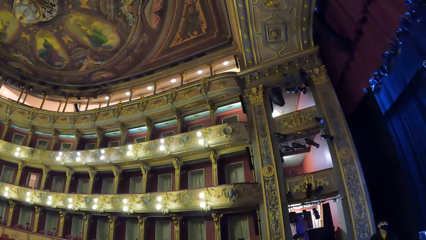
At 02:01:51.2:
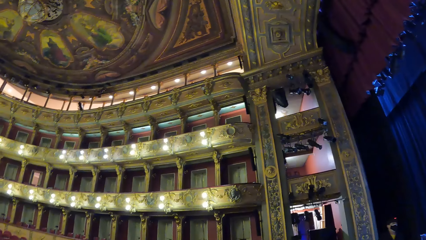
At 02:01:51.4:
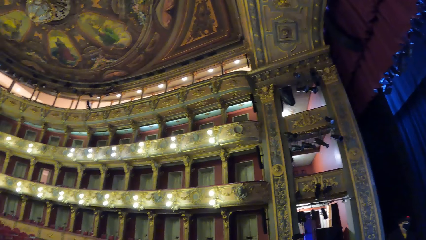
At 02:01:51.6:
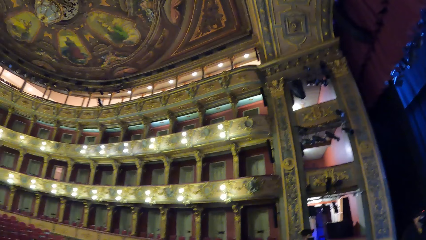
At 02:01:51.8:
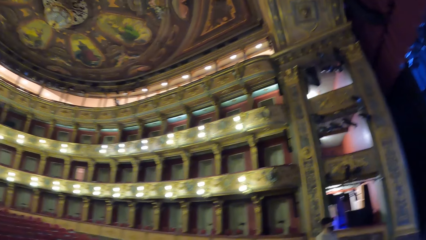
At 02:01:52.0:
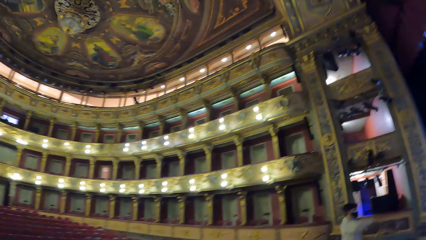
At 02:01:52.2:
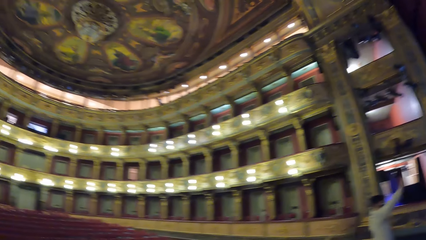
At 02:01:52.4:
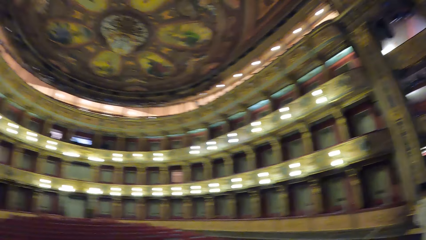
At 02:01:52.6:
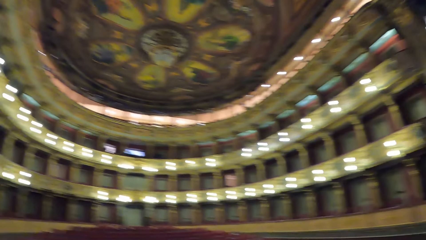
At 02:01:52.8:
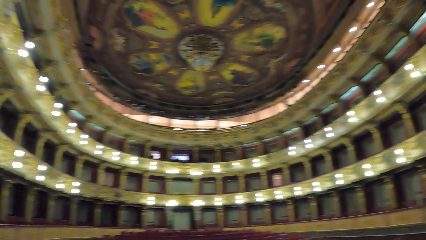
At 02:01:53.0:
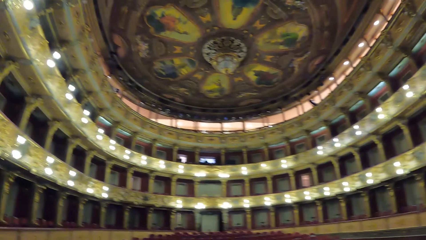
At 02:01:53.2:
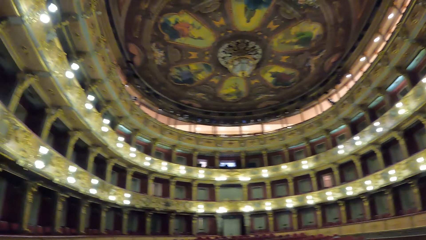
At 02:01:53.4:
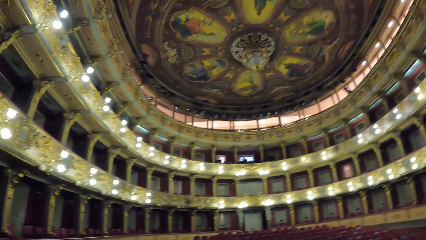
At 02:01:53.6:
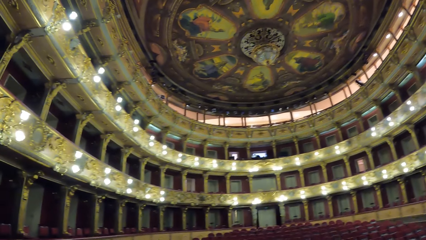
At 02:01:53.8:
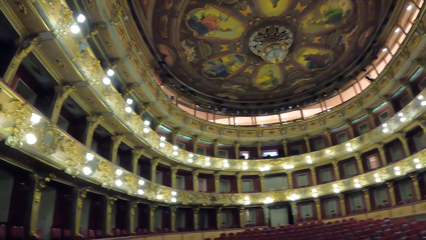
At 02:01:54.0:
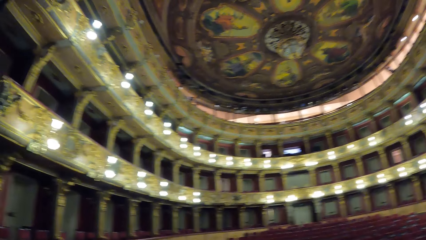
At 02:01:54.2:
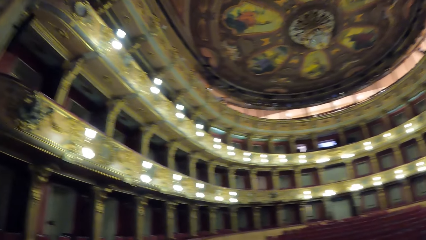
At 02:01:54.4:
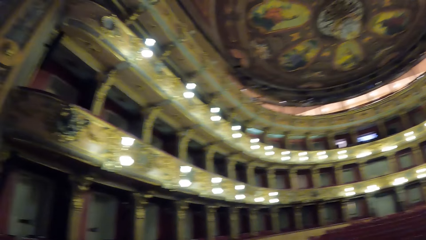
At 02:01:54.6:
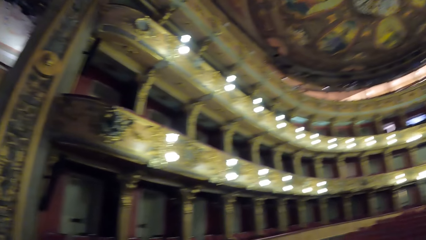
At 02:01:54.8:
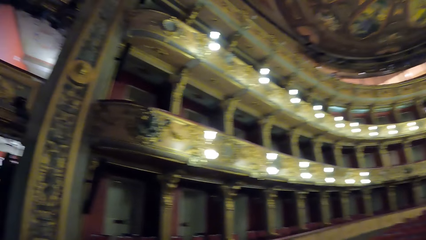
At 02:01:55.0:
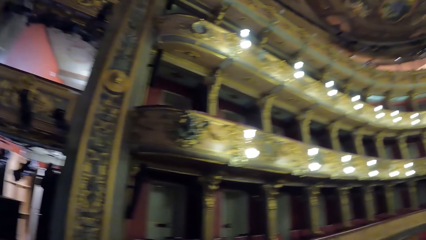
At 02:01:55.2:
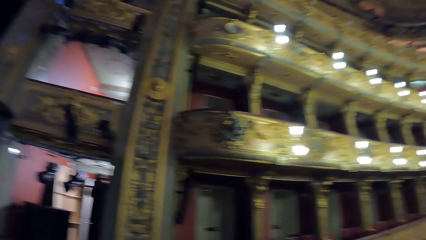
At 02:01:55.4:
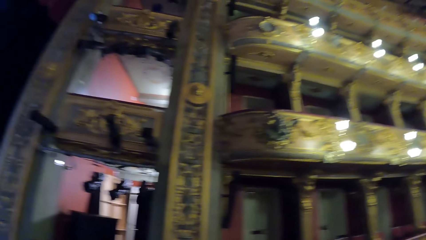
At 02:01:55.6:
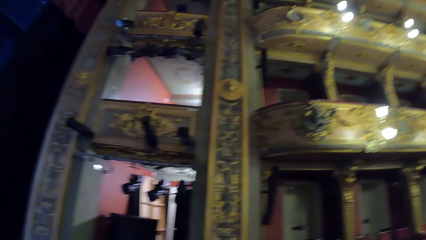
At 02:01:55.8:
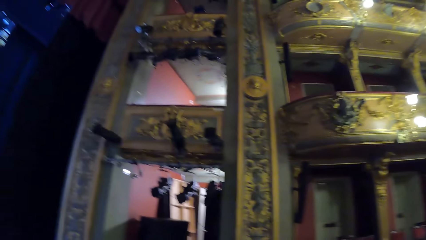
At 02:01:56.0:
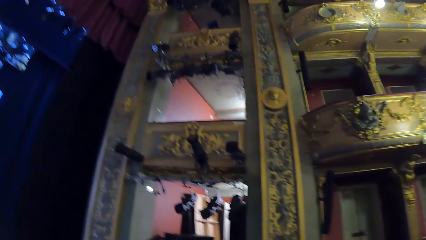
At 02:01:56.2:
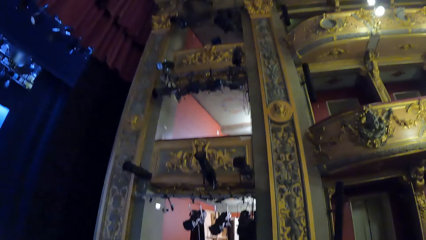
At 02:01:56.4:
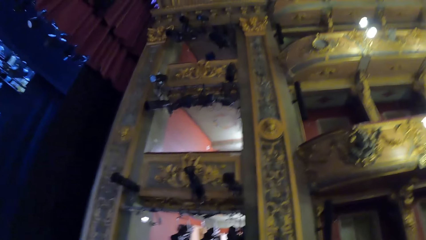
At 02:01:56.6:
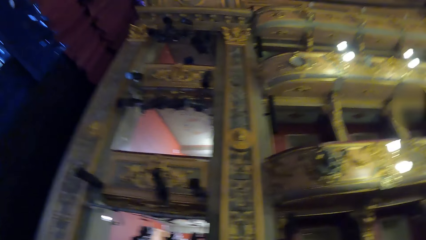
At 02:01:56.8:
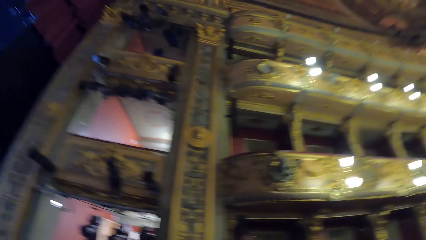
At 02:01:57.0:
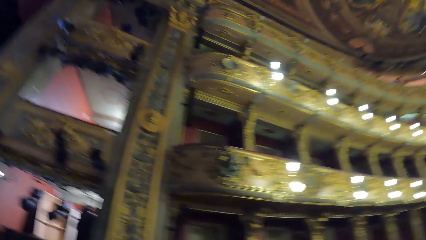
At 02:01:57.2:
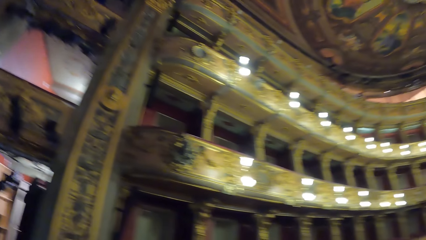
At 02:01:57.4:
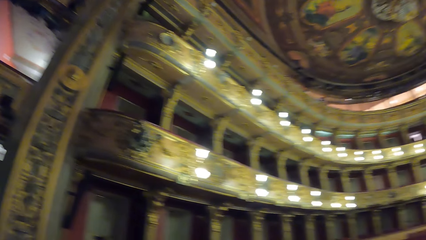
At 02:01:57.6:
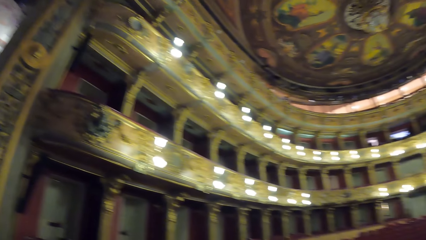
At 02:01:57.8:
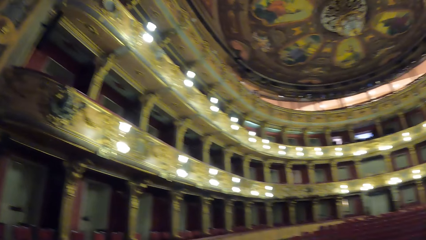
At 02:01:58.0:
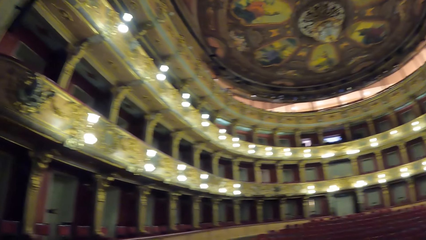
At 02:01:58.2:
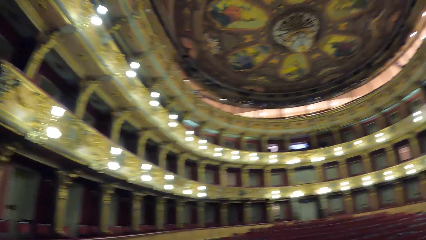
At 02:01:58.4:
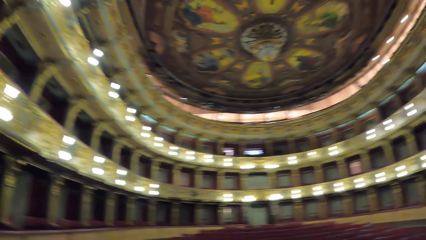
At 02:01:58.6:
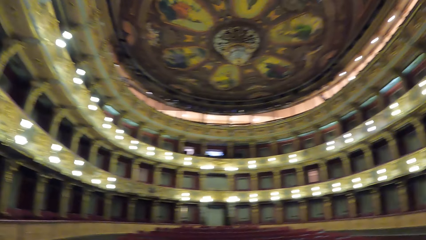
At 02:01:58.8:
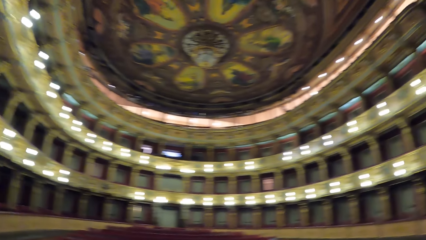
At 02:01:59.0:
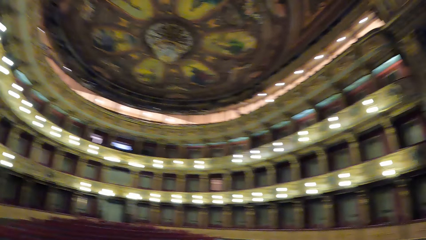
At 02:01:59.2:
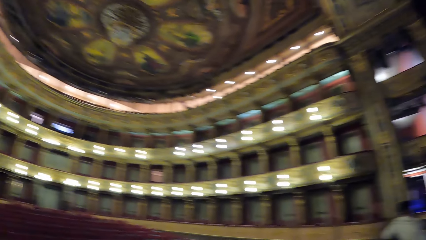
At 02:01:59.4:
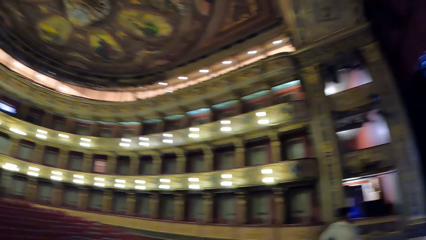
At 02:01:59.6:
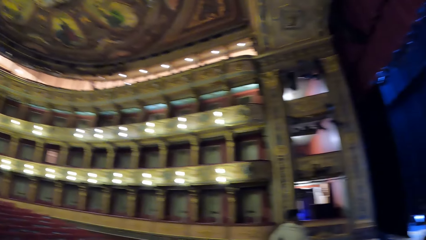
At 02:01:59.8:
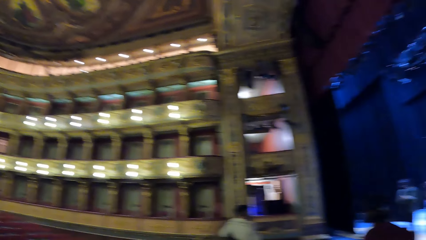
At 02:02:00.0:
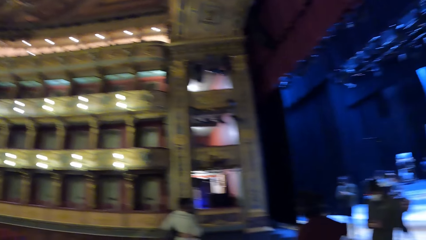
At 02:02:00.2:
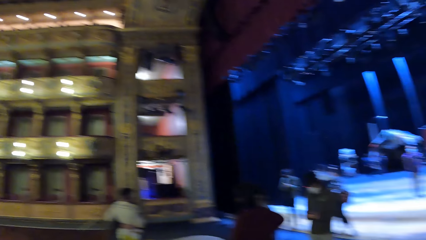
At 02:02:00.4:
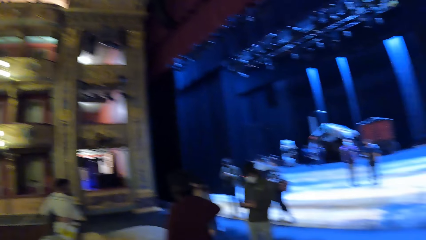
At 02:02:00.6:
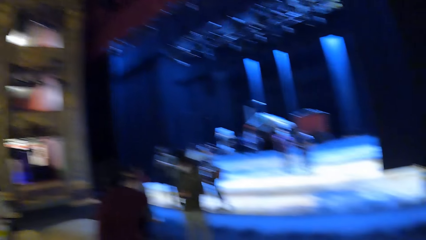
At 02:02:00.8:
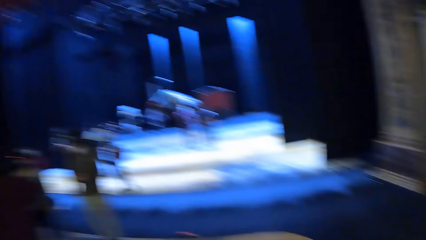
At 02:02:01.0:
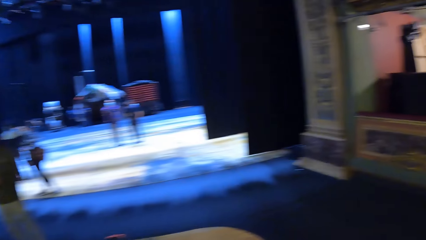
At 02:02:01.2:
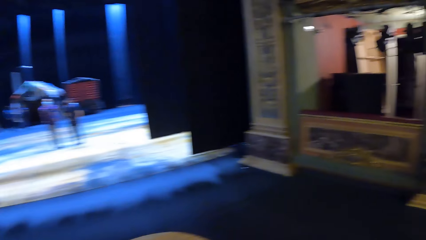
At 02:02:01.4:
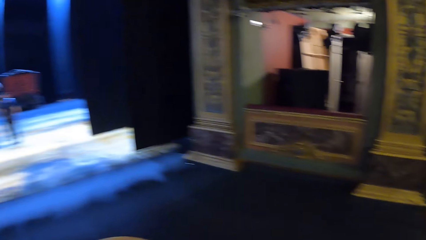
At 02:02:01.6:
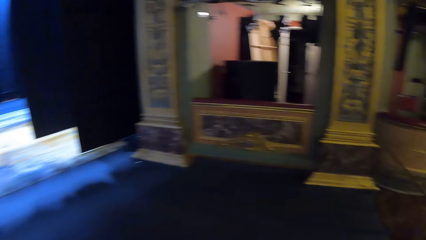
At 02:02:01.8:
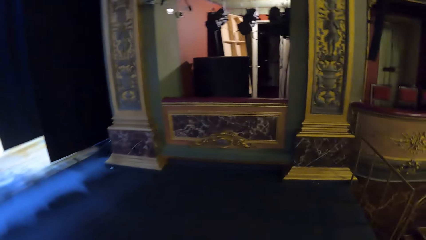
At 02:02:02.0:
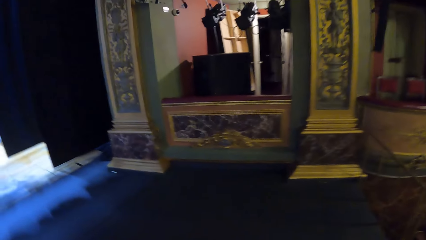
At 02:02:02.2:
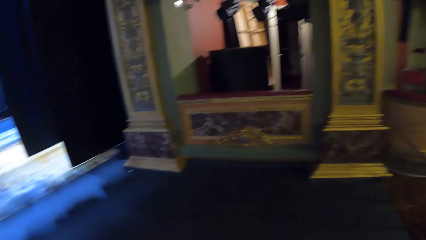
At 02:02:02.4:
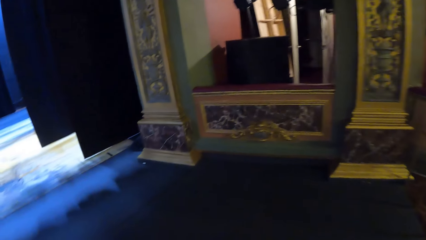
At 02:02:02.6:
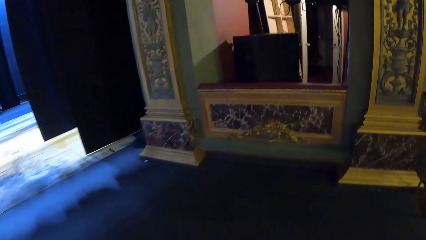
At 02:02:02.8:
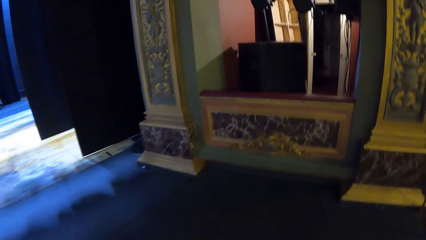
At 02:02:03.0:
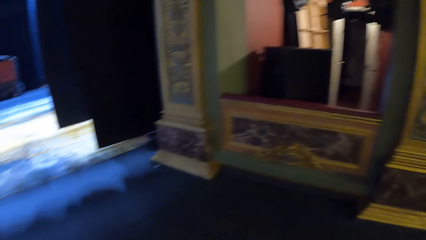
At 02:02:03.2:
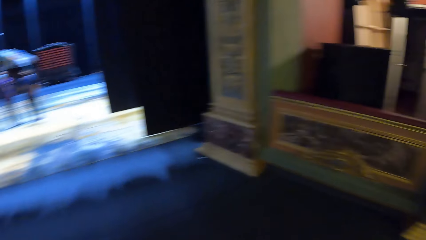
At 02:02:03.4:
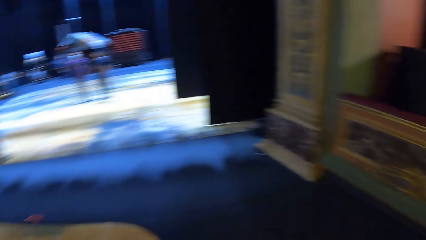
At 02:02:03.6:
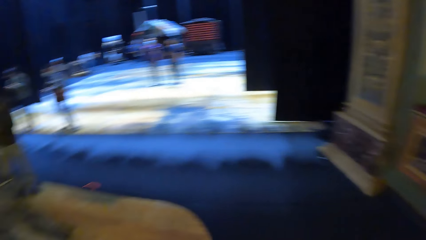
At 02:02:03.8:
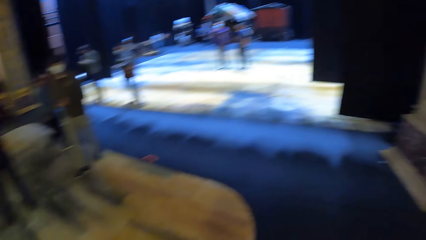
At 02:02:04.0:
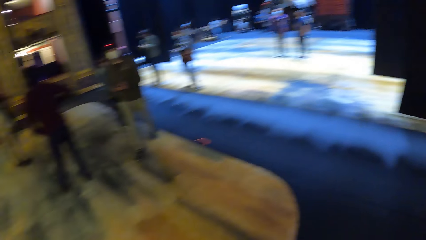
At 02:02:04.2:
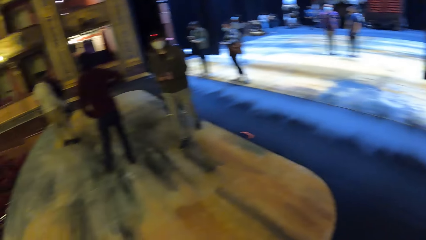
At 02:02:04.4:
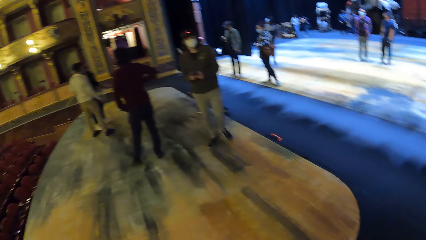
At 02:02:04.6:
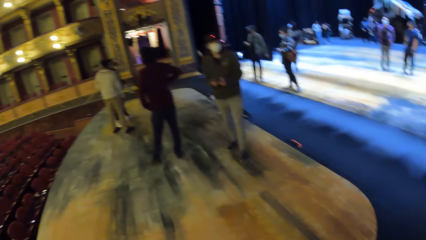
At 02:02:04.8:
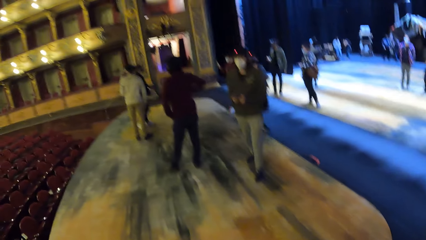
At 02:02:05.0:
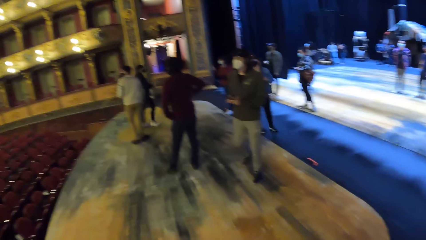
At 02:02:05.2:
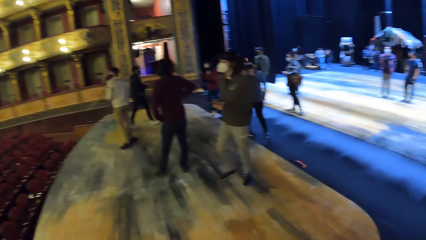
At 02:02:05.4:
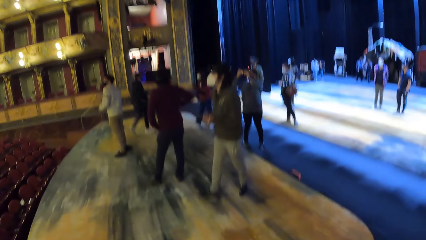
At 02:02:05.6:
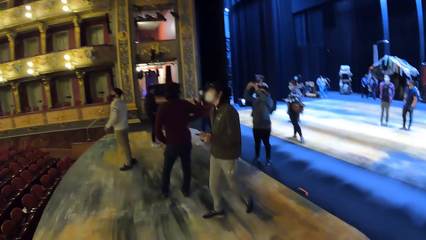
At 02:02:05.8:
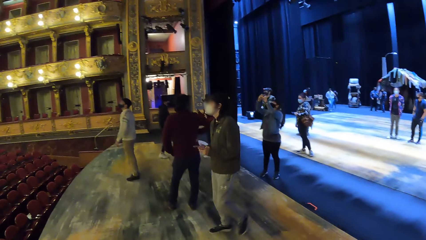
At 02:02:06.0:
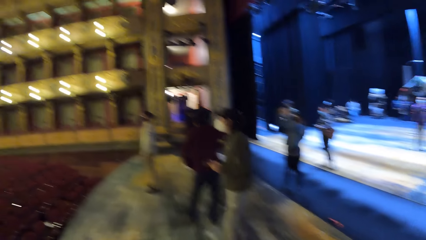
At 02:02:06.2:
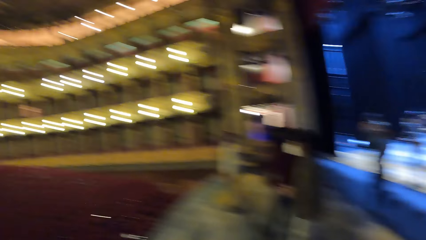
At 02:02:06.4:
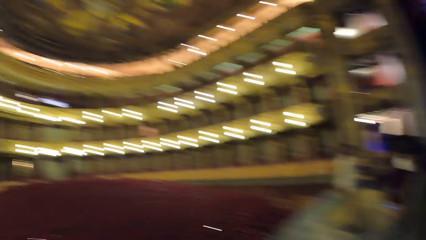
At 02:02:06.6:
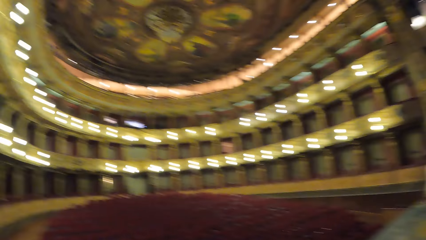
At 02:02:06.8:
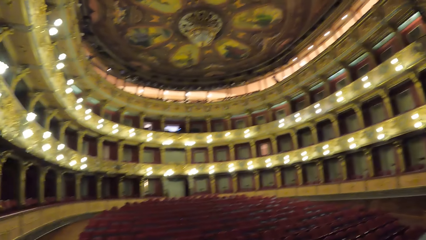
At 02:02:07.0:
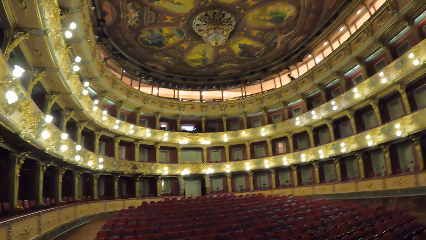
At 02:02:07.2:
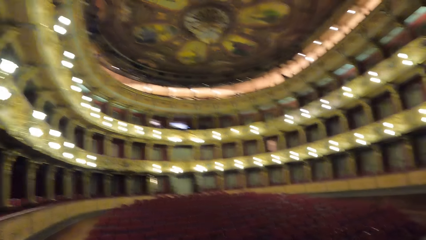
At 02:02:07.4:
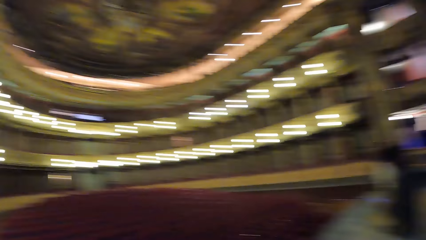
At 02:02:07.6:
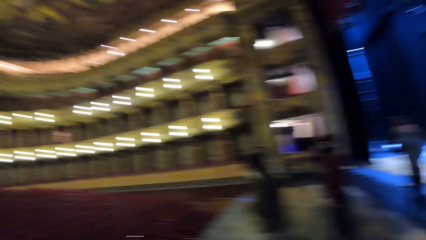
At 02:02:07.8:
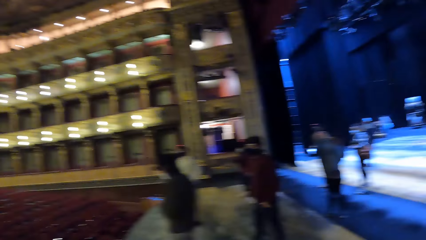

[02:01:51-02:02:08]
The camera wearer looks around. They walk around. They look around.
